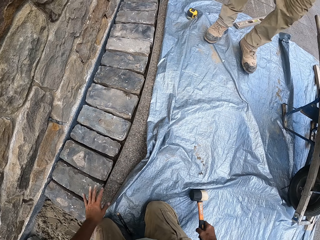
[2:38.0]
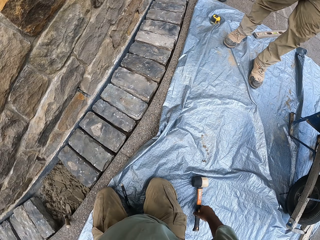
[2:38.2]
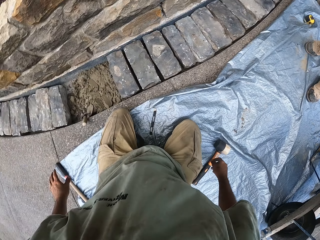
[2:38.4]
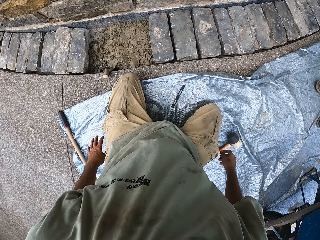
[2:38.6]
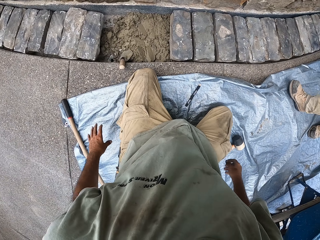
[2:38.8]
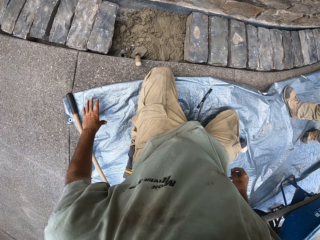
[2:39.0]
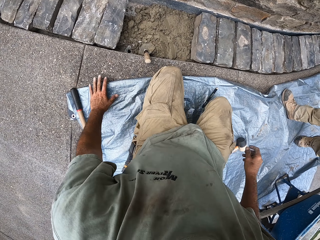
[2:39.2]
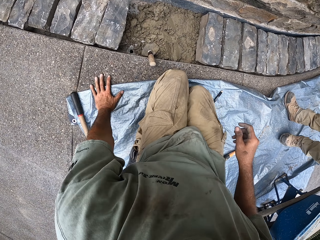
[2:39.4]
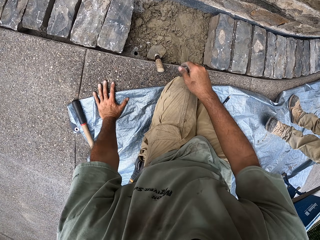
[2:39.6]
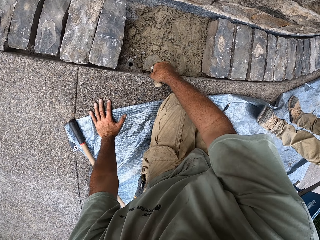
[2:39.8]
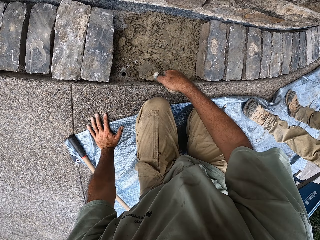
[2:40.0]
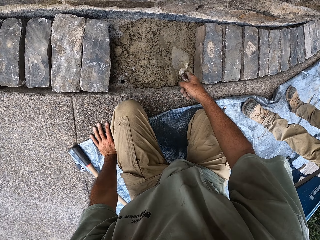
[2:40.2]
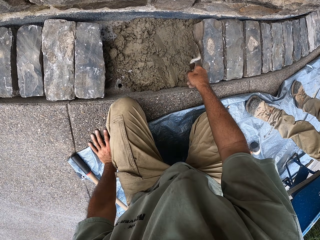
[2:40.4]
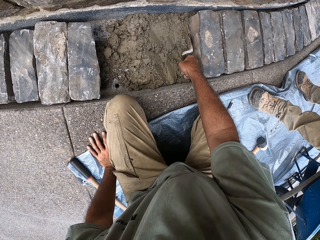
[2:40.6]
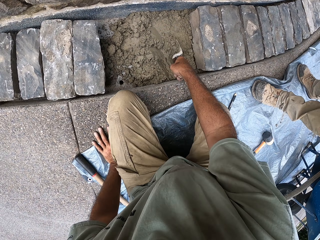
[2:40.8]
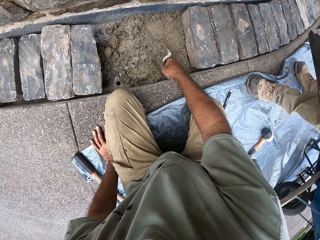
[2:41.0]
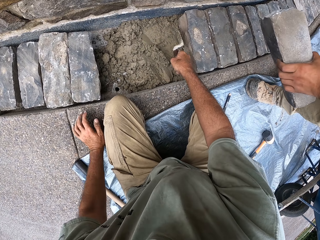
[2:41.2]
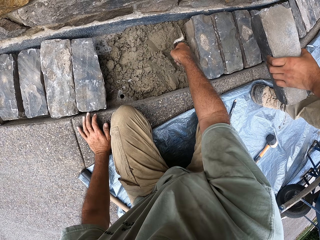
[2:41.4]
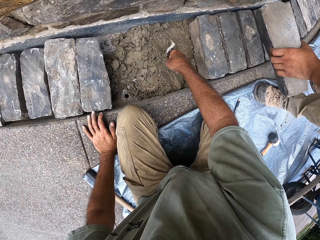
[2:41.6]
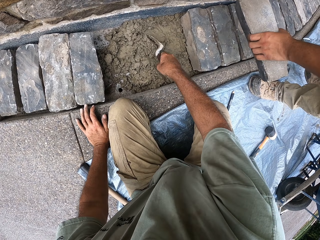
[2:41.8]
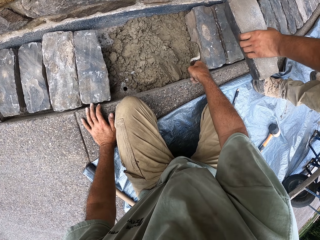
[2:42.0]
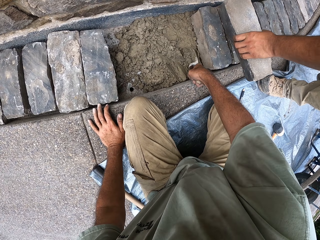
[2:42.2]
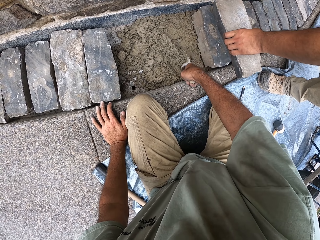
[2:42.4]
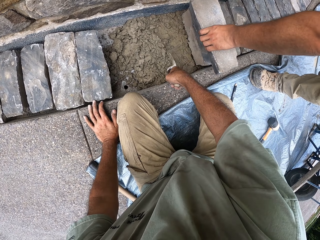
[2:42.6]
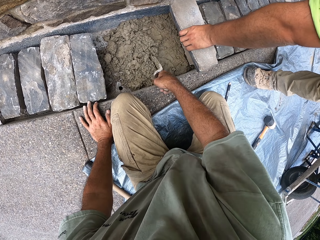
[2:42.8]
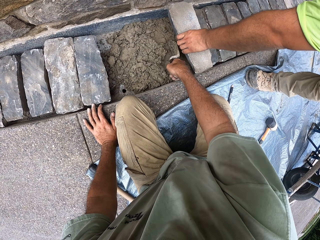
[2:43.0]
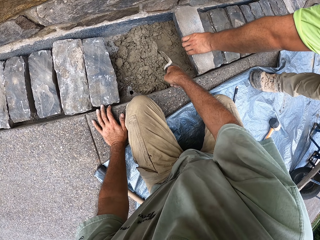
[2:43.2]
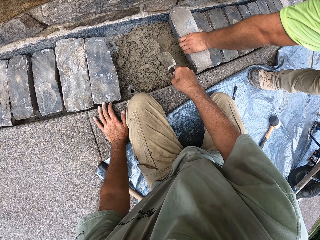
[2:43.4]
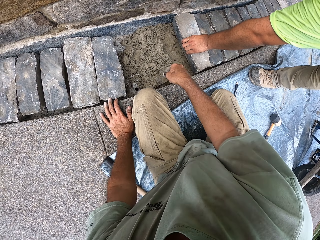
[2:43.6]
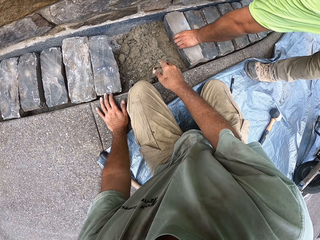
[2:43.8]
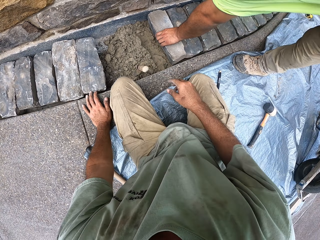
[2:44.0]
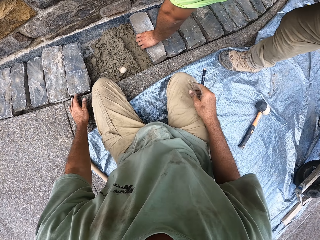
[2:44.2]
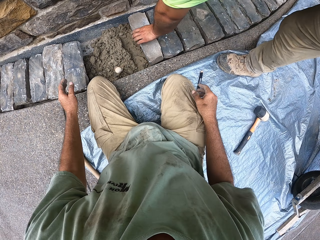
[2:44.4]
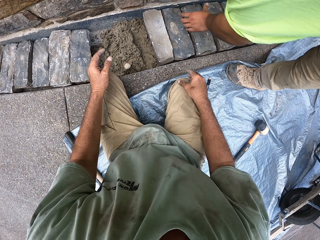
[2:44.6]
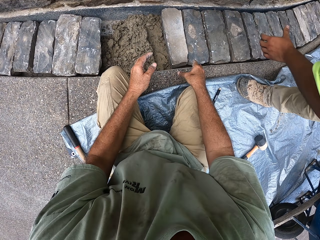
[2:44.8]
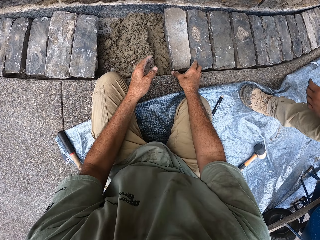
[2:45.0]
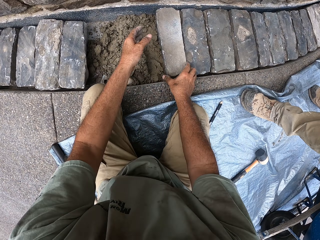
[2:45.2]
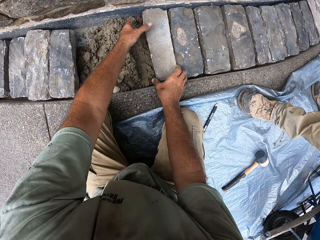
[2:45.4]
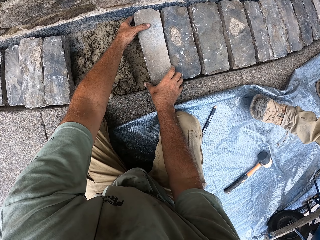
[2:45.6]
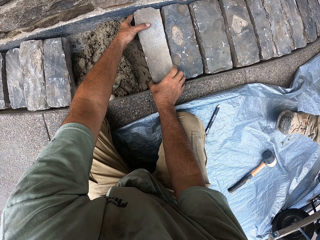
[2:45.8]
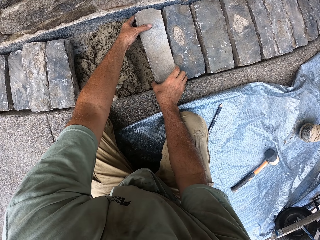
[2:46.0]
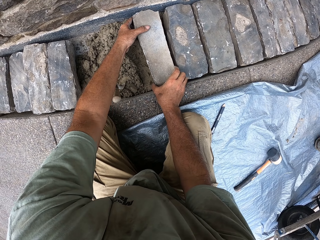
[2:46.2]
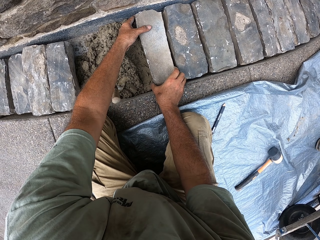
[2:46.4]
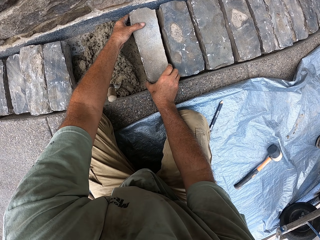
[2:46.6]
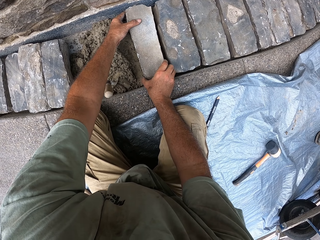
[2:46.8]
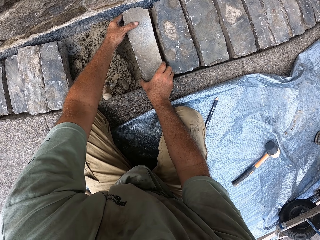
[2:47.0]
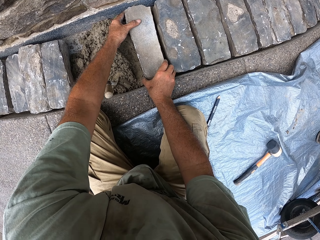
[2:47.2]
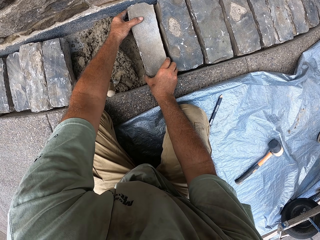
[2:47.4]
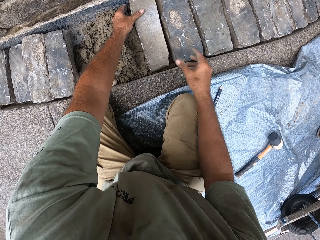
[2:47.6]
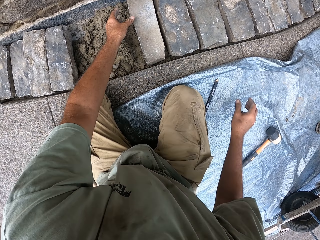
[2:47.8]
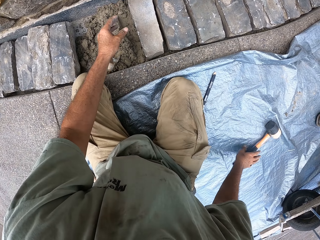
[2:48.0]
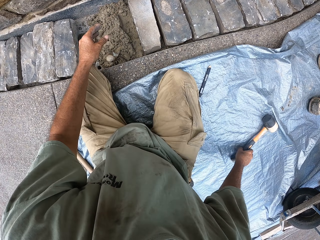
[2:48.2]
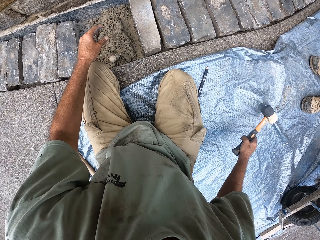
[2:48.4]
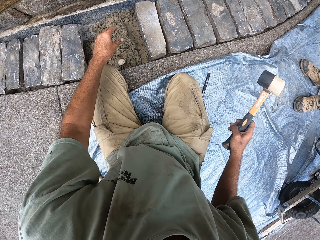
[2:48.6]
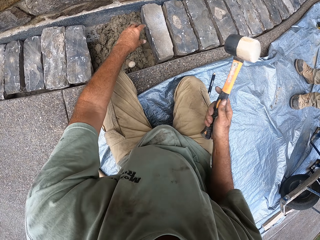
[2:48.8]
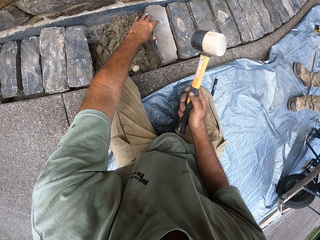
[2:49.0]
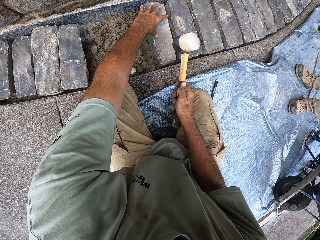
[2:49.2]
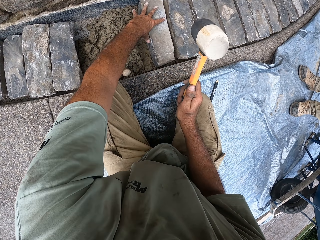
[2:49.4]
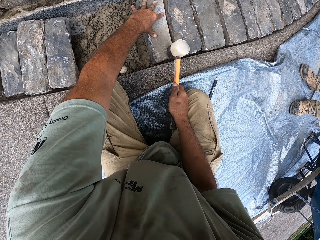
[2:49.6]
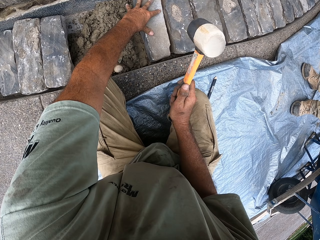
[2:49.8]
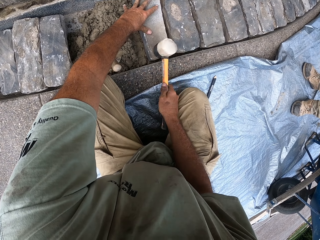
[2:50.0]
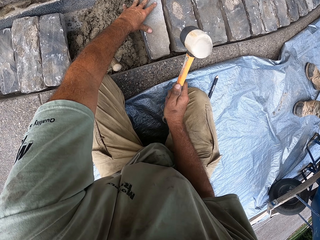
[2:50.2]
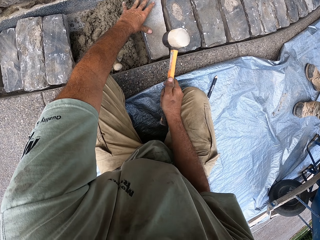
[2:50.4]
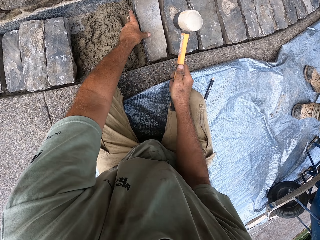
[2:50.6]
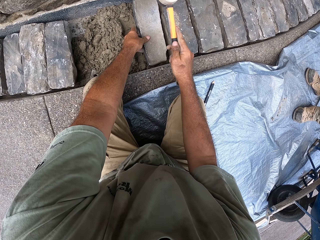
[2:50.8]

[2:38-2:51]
The camera wearer picks up the trowel. They sand with the trowel. A man drops the brick stone. The camera wearer holds the brick stone and picks up the hammer.

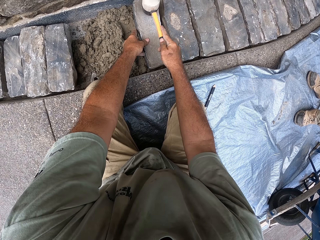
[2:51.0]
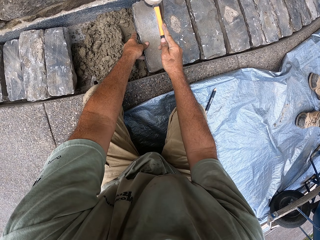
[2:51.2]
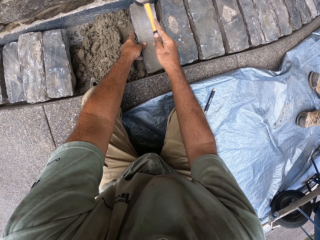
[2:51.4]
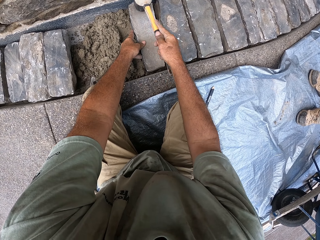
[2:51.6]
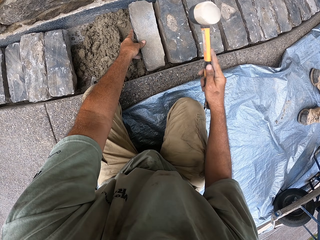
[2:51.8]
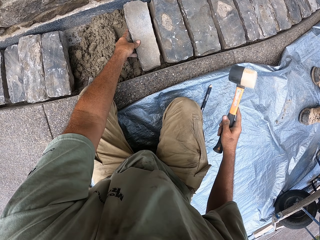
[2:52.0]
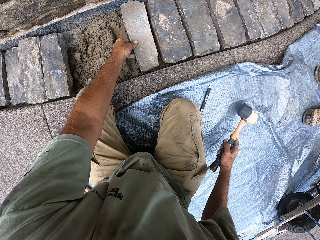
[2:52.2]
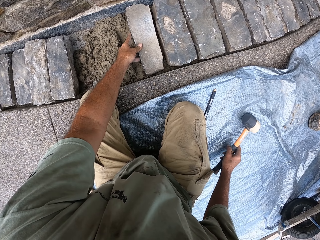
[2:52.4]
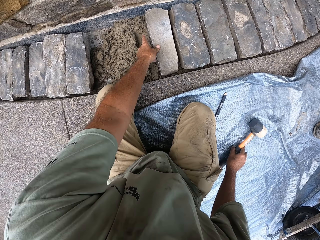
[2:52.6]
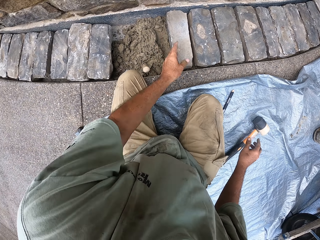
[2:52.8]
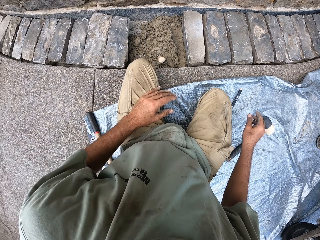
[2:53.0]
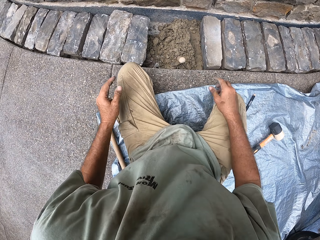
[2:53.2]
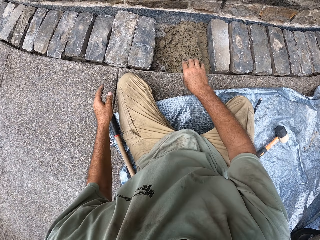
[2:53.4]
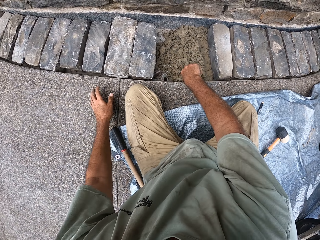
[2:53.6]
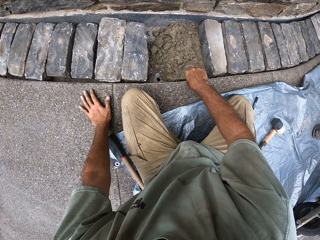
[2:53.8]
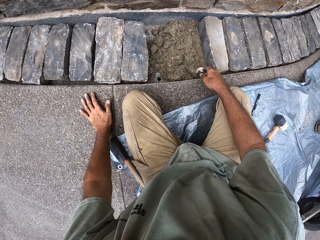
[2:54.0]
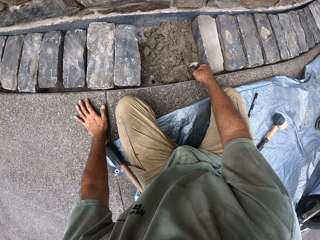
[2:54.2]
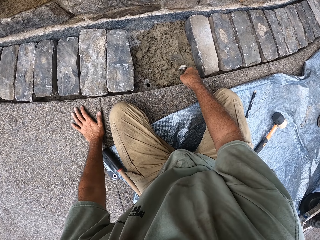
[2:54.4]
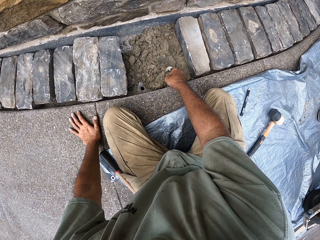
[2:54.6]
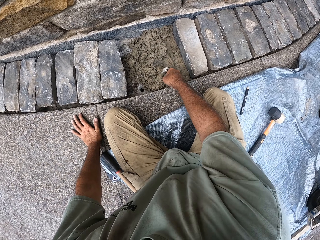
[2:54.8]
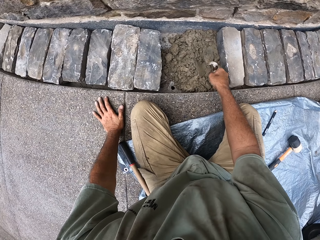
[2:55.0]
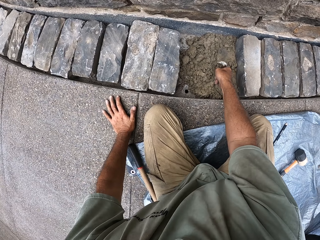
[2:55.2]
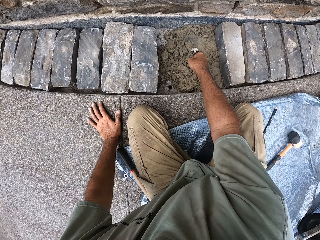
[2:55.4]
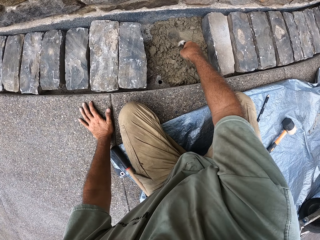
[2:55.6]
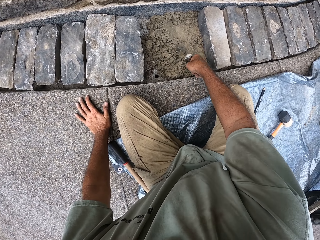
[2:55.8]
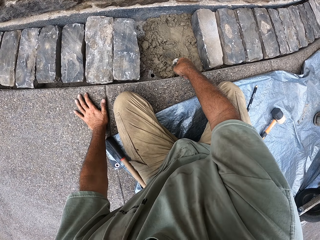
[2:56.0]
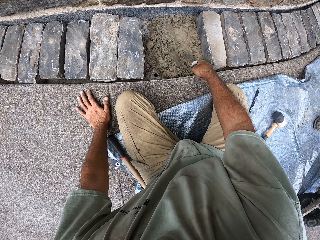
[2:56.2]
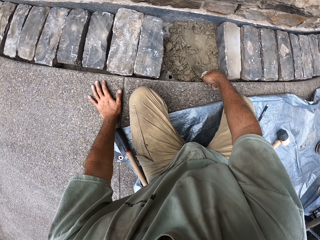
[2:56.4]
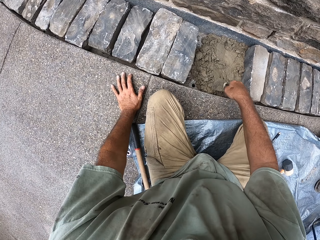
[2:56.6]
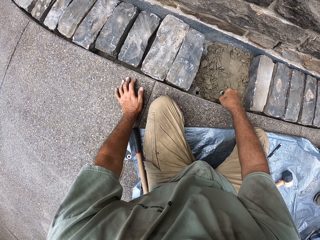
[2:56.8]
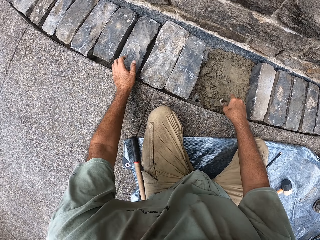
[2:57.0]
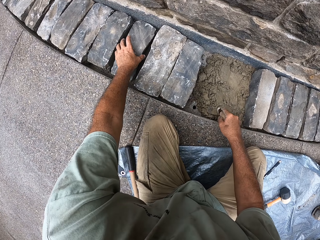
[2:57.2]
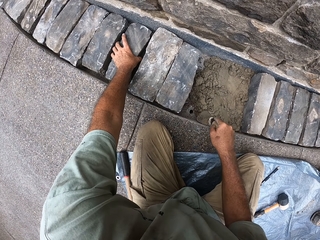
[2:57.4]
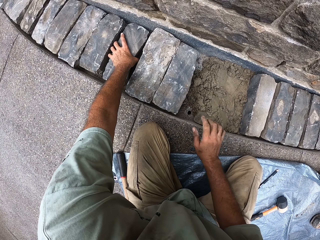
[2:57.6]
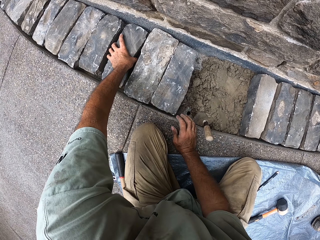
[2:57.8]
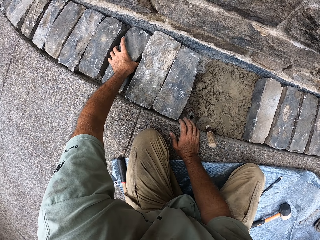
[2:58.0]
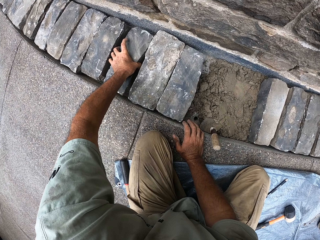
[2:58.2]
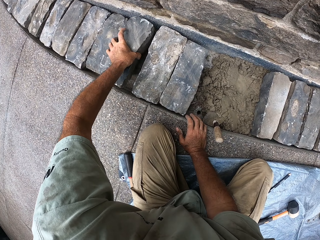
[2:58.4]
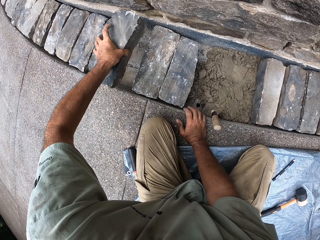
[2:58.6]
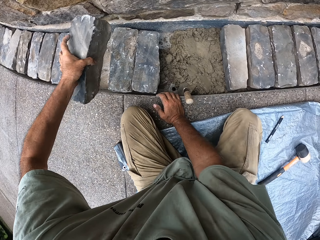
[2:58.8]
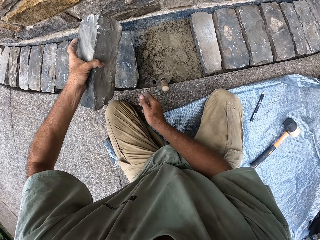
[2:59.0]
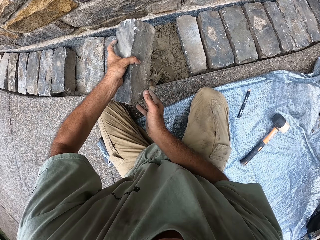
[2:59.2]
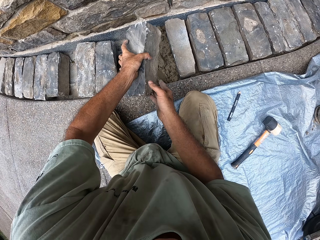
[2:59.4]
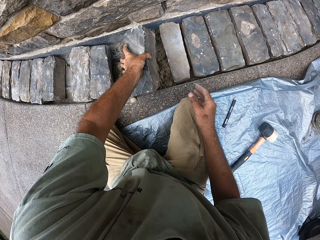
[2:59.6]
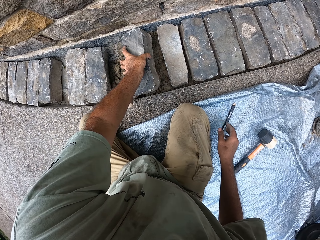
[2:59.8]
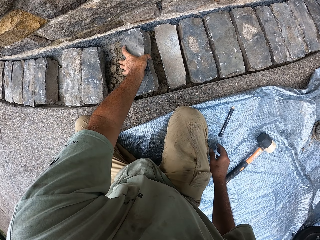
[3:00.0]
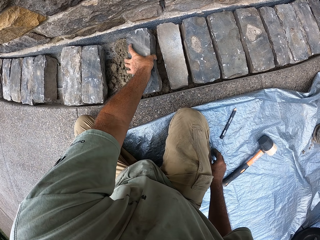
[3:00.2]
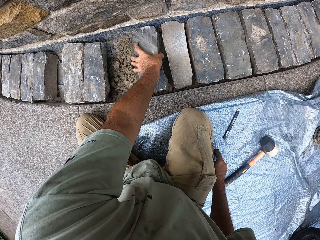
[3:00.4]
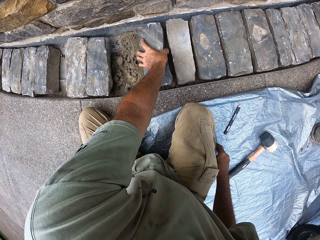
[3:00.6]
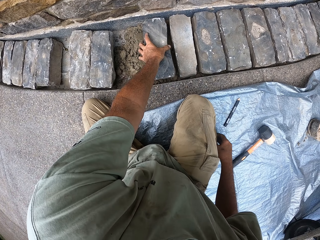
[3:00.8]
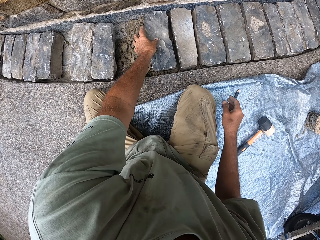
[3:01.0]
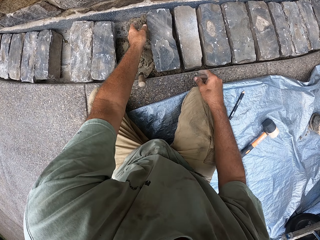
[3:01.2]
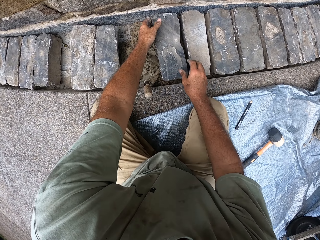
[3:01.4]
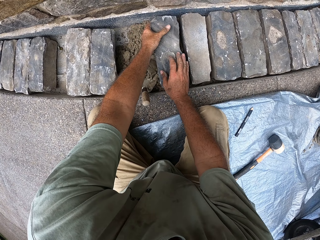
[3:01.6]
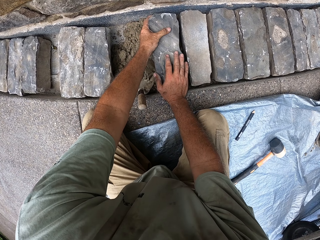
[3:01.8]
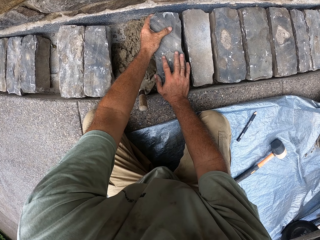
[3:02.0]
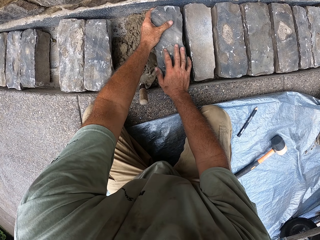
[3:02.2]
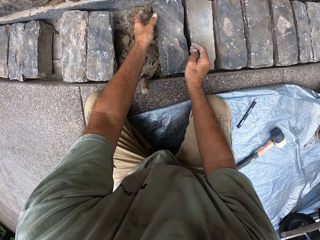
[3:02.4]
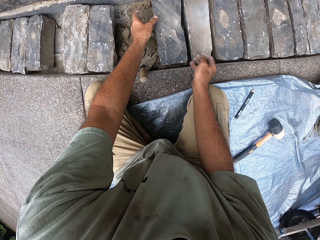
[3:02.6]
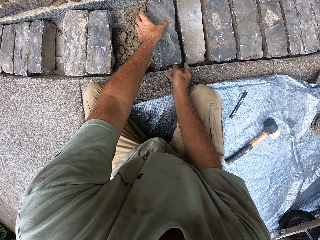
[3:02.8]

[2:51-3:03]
The camera wearer knocks stones with the hammer. They hold the trowel. They sand with the trowel. They hold the brick stone. They pick up the brick stone. They drop the brick stone.
